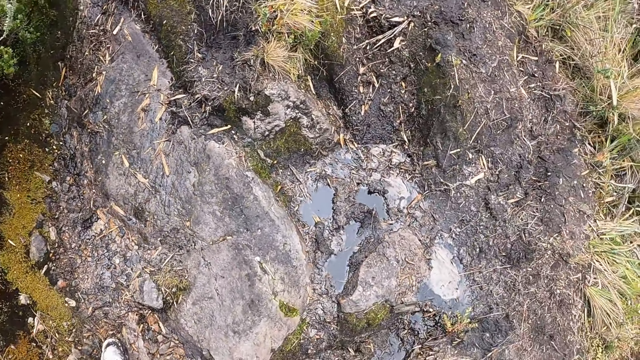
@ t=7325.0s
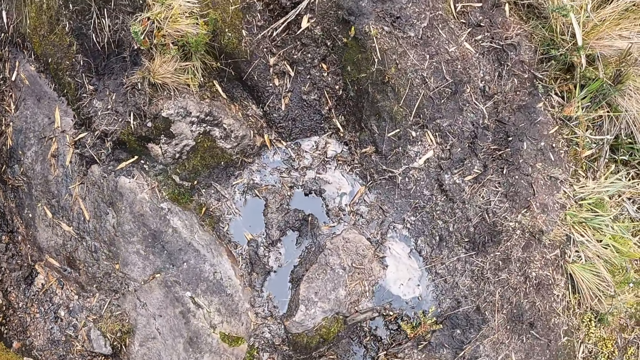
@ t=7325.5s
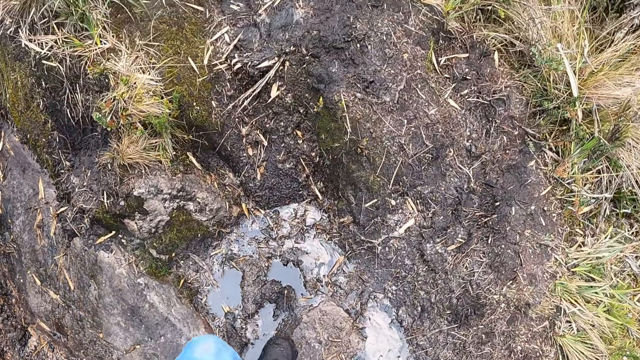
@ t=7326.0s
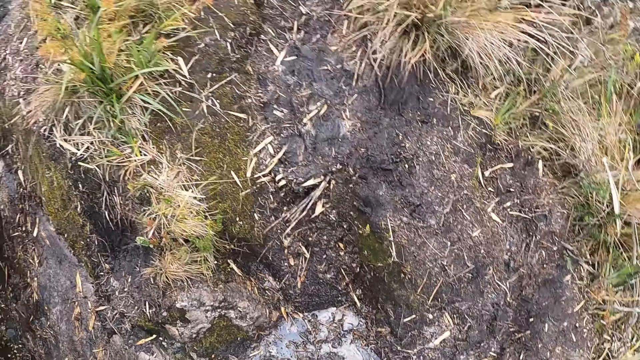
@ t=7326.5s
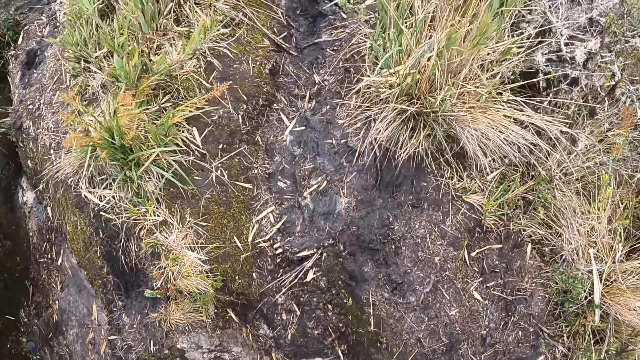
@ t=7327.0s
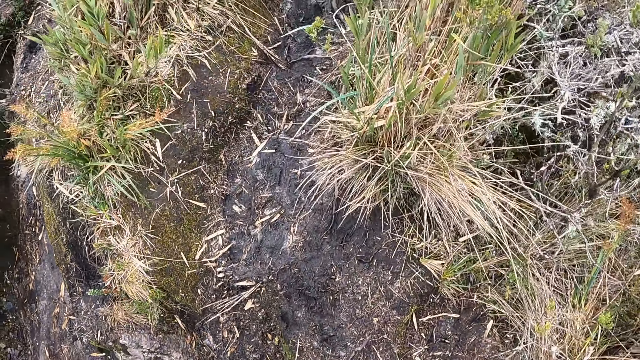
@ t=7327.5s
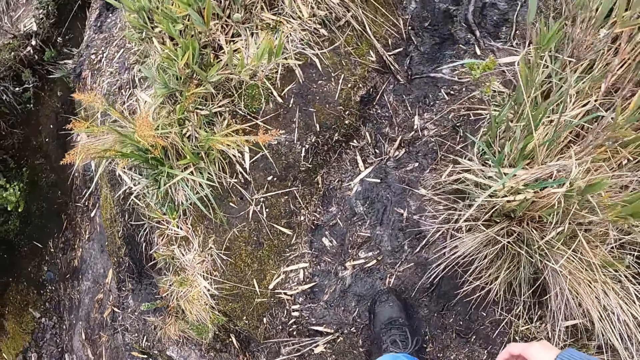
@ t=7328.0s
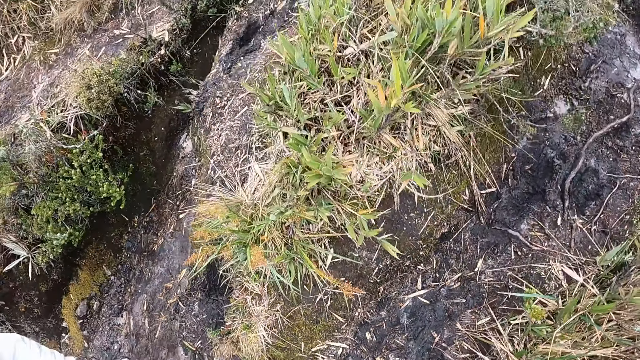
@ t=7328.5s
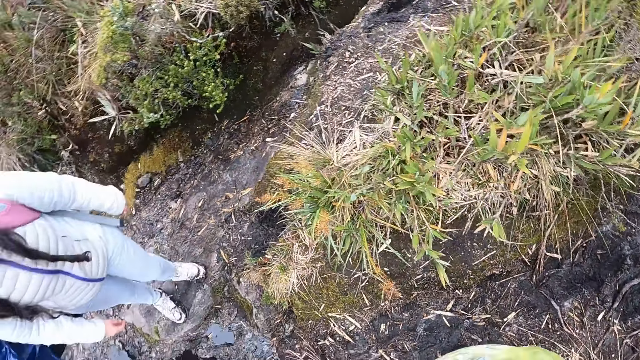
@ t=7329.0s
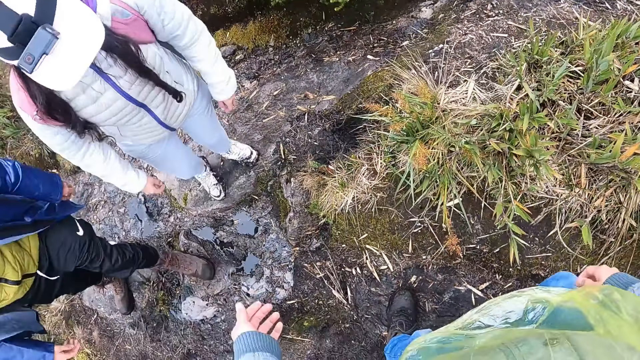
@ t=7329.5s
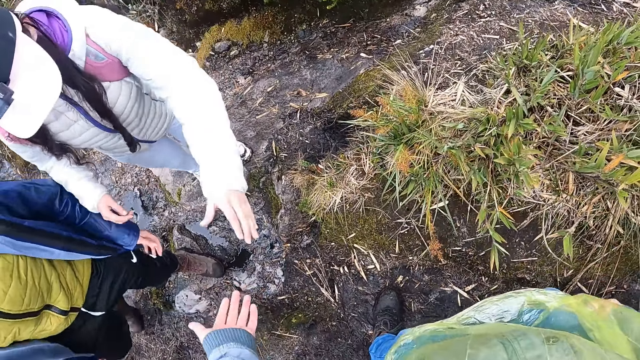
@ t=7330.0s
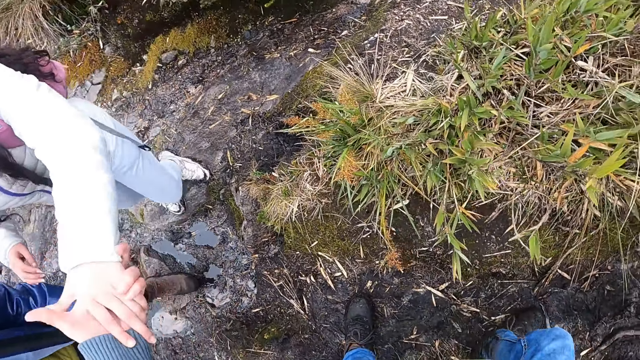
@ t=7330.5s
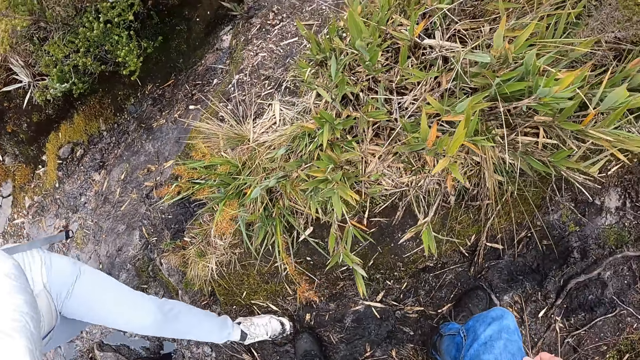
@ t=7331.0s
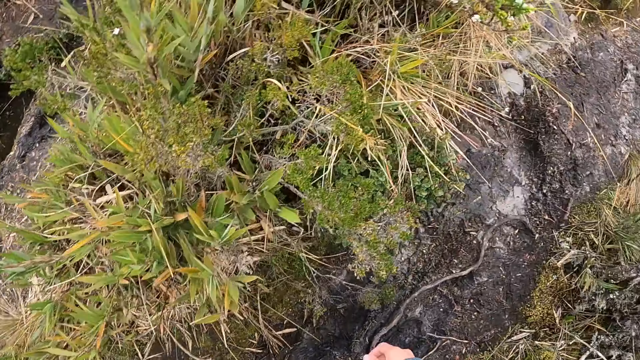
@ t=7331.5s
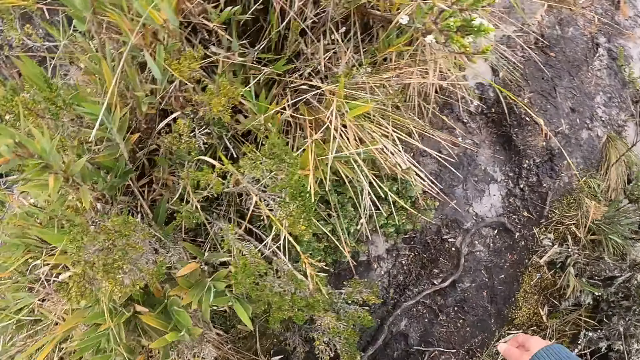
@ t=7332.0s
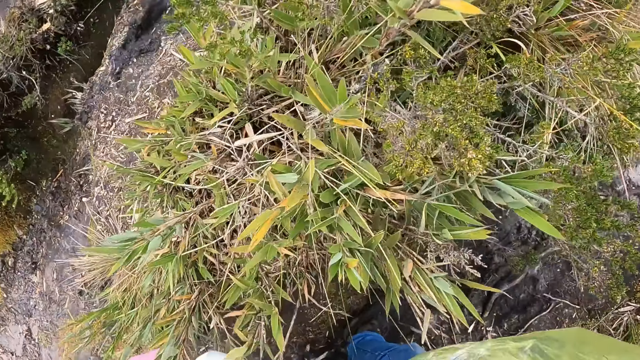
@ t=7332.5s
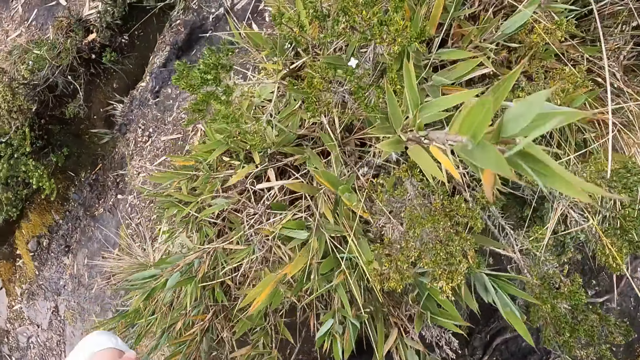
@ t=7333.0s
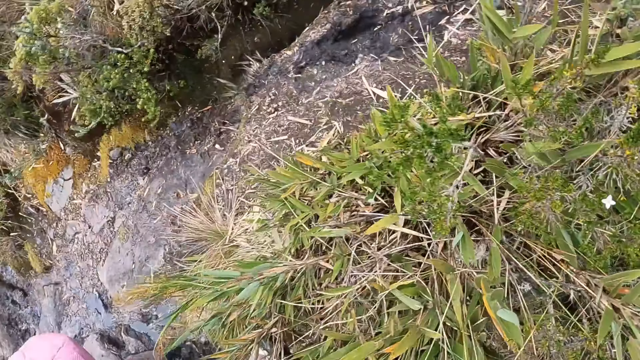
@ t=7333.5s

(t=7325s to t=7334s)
The camera wearer walks around the forest. He looks at a woman. He pulls the woman's left hand with his left hand. He holds the woman's hand.

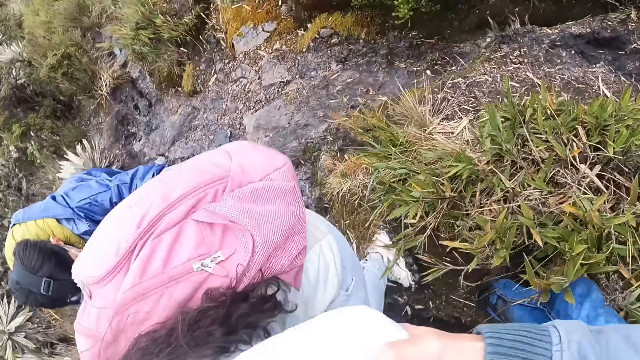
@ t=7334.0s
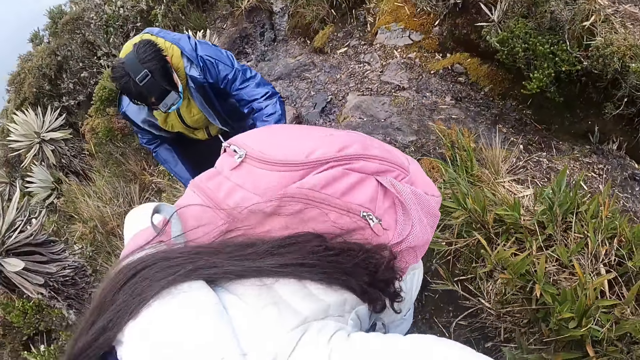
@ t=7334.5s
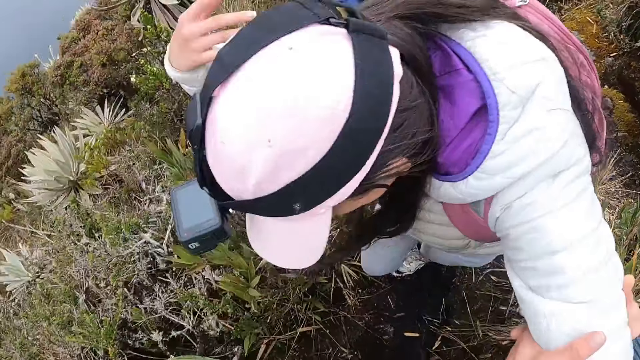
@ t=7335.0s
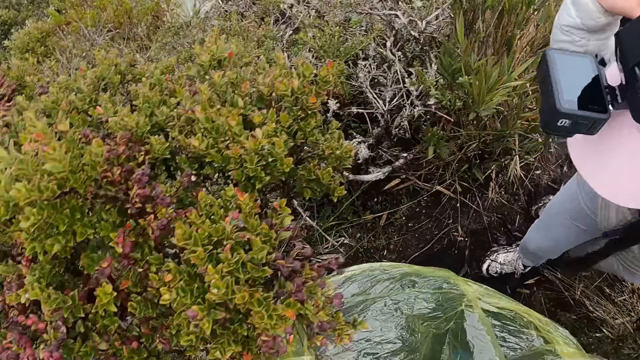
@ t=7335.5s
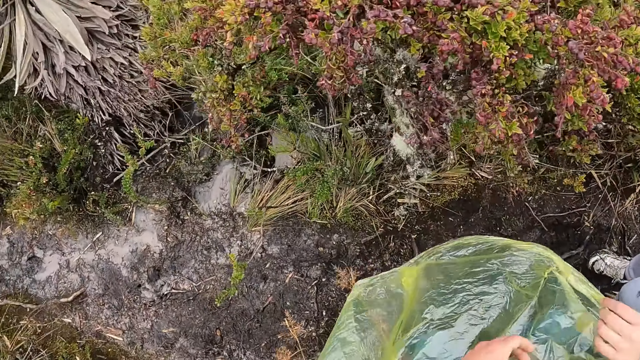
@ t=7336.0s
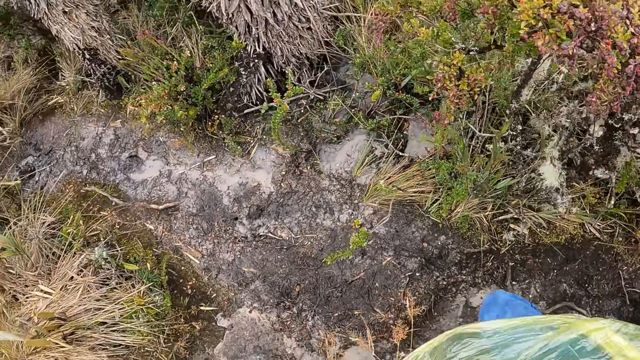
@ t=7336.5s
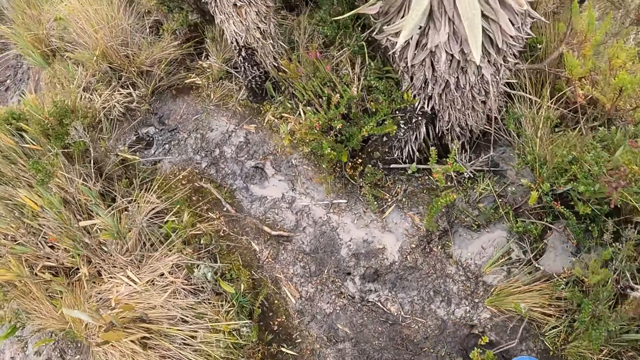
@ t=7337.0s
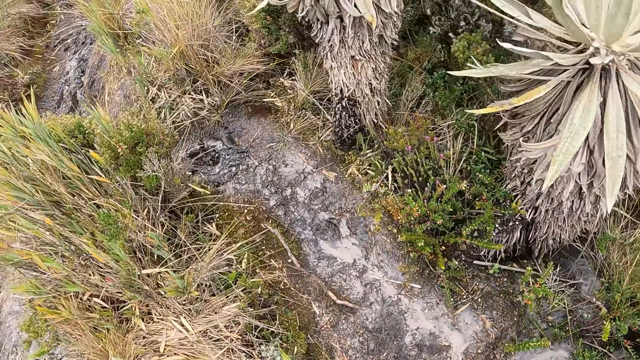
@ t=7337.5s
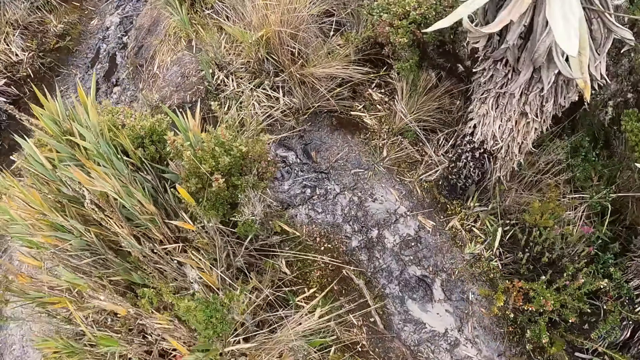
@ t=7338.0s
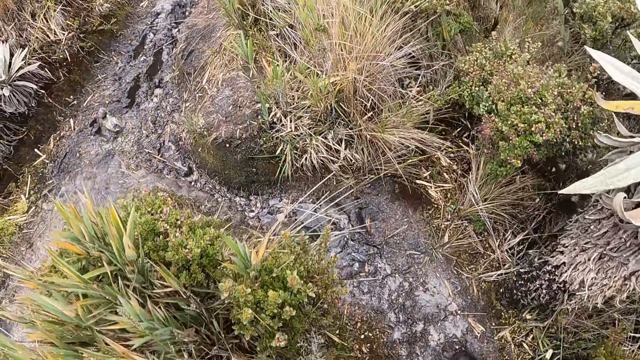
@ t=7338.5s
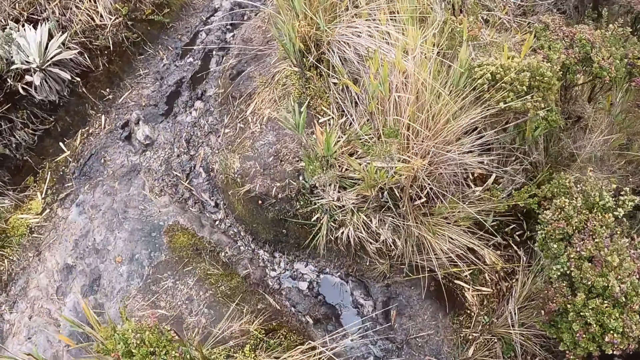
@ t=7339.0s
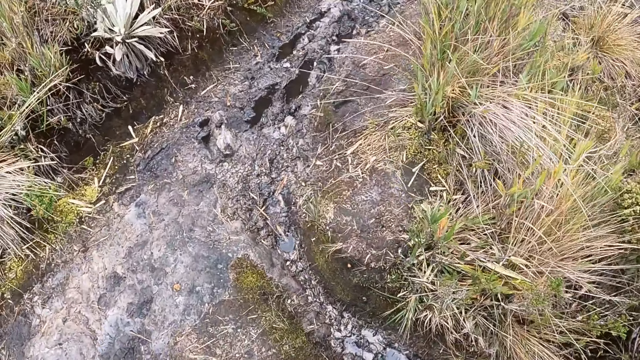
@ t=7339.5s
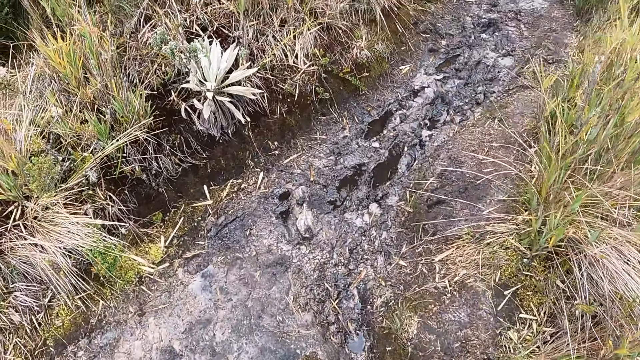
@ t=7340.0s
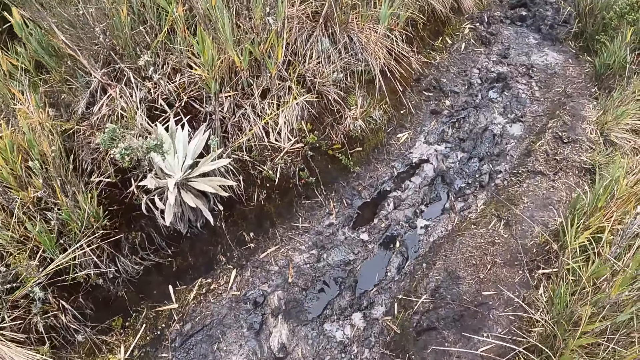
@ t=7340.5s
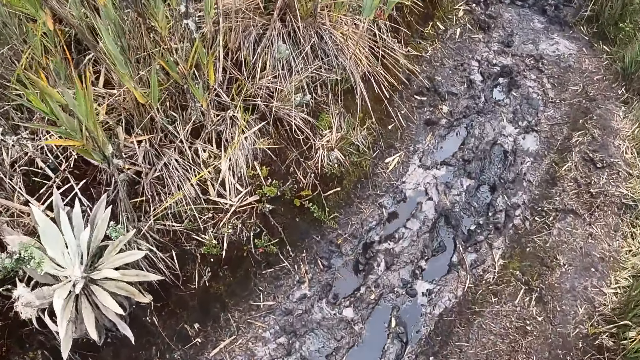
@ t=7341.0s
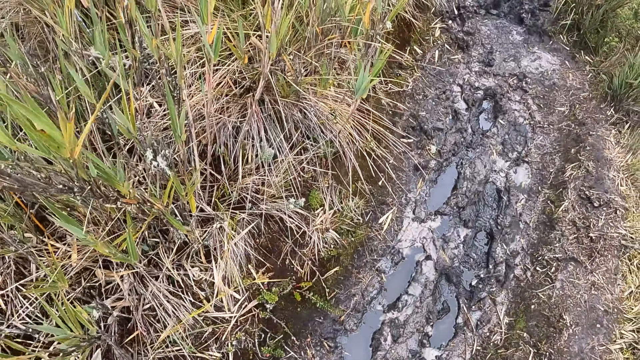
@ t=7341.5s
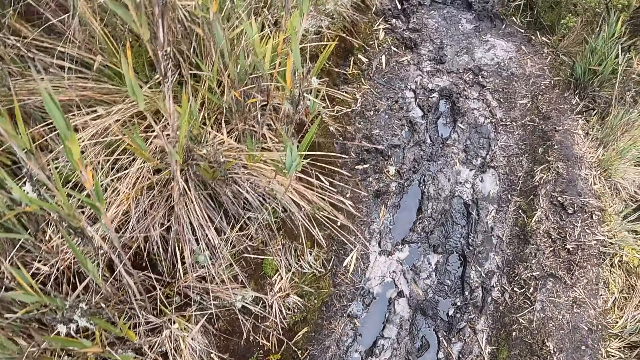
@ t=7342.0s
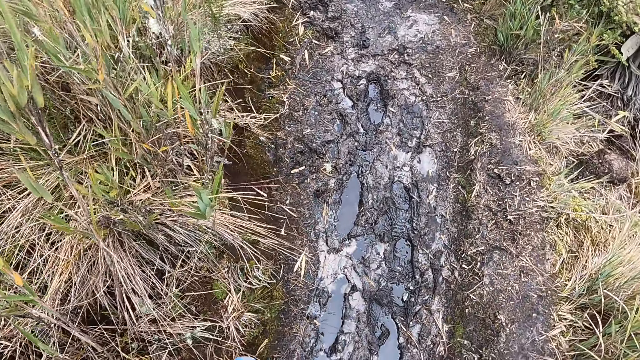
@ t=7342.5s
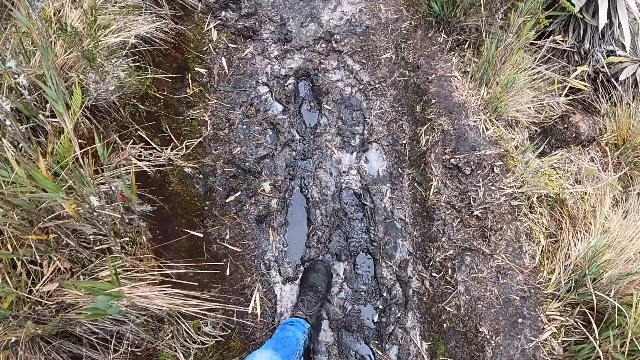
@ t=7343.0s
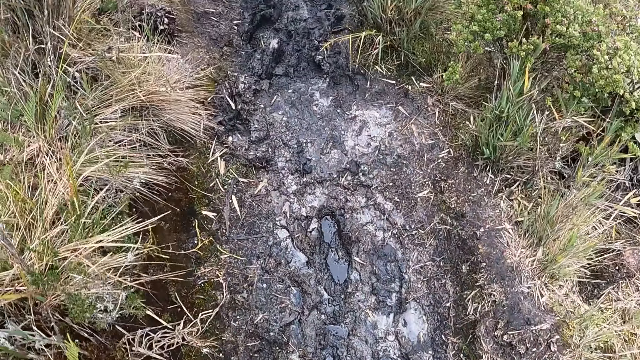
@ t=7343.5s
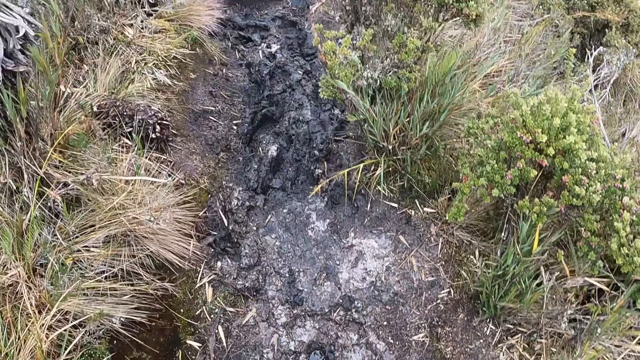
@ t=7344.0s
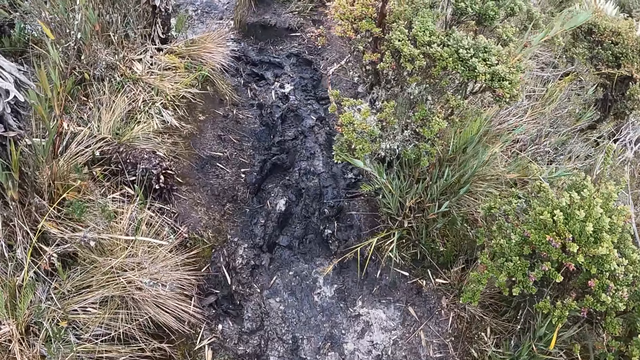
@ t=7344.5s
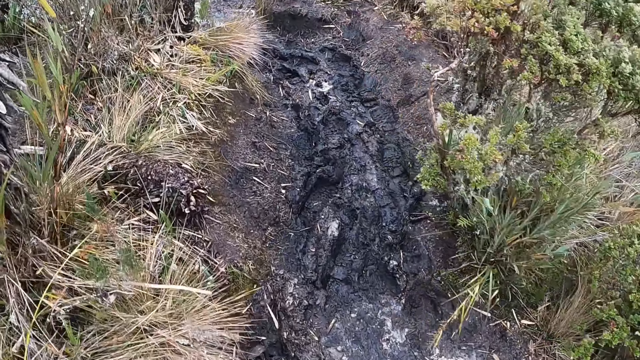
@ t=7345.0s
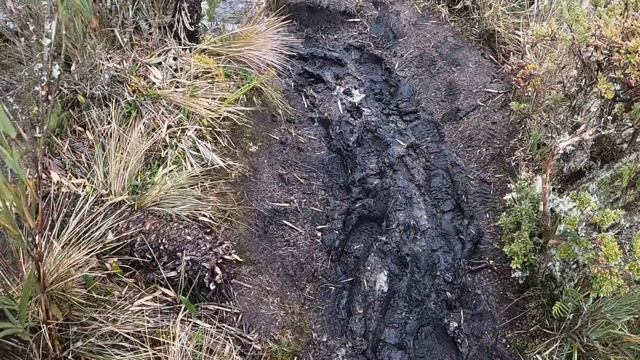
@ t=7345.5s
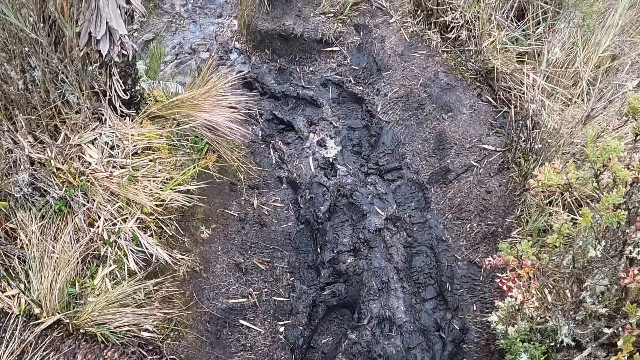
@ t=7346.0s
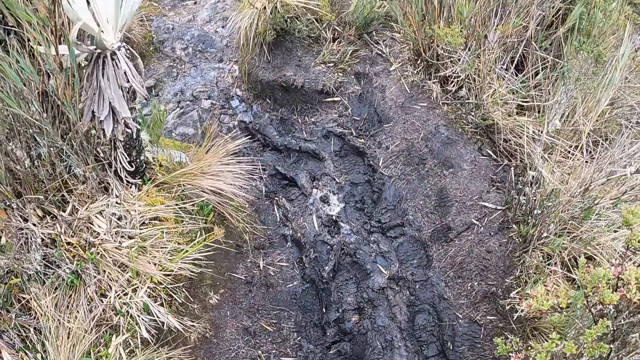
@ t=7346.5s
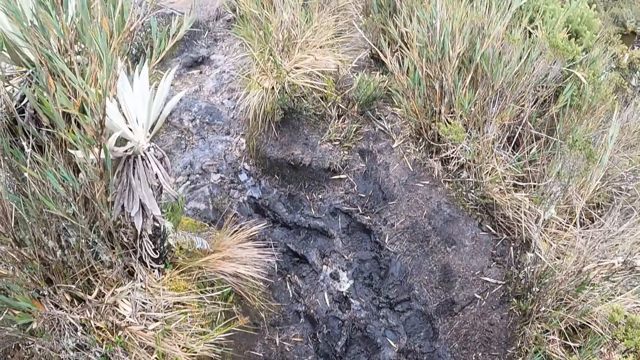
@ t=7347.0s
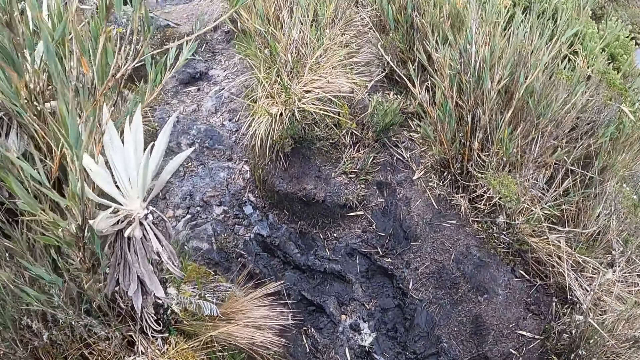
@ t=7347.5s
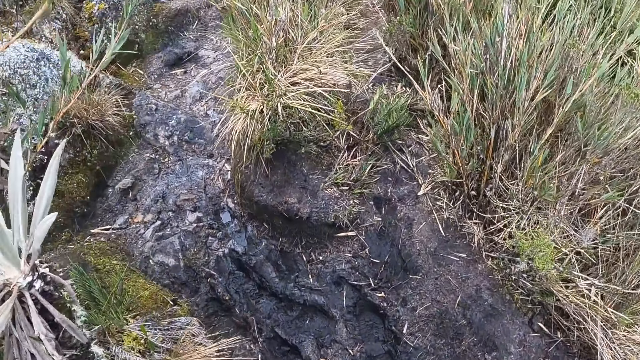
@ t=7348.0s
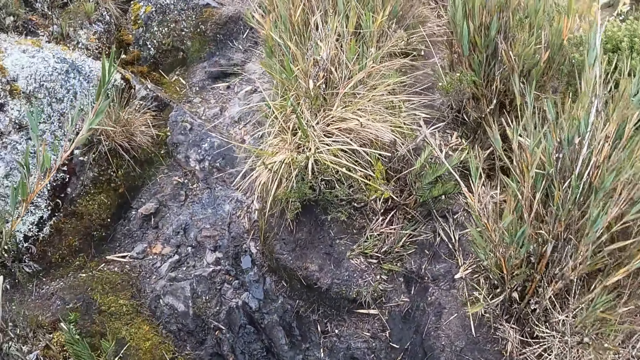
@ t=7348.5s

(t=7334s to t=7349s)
The camera wearer walks around the forest with a woman and a man. They walk looking at the ground. They walk around the forest with the woman and the man.
